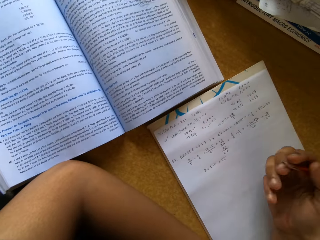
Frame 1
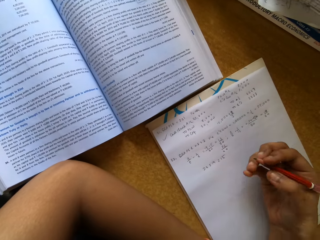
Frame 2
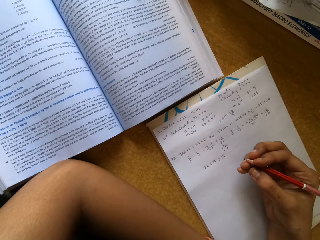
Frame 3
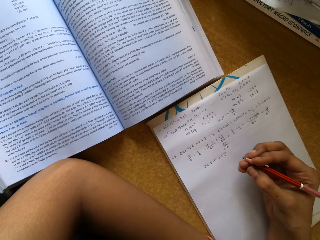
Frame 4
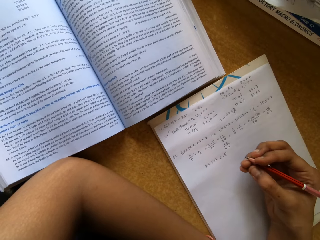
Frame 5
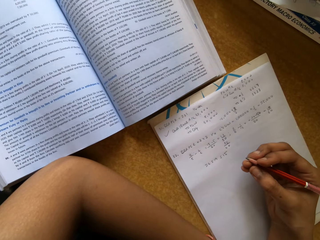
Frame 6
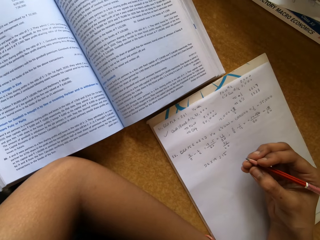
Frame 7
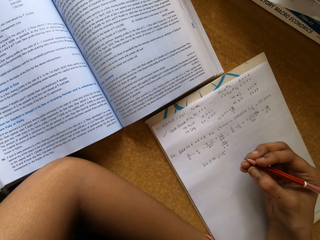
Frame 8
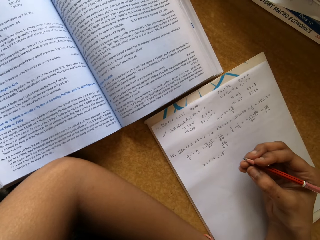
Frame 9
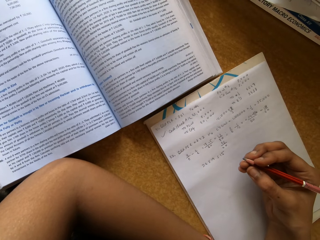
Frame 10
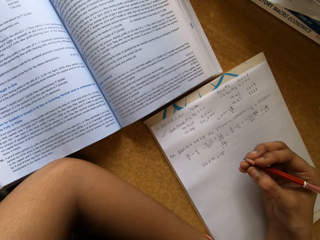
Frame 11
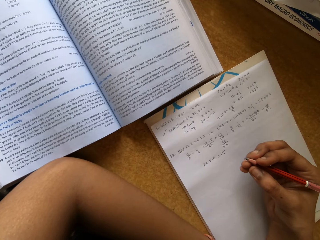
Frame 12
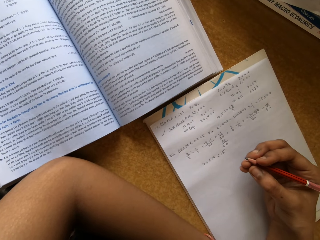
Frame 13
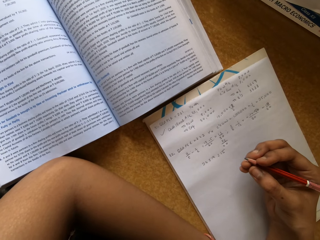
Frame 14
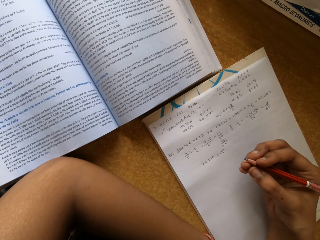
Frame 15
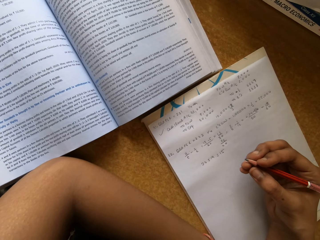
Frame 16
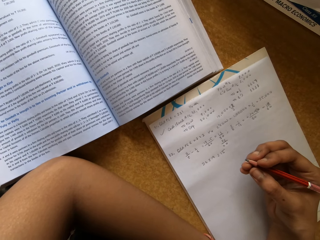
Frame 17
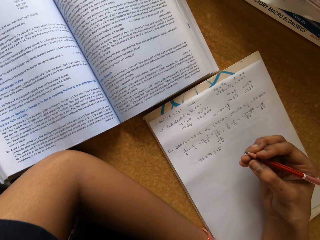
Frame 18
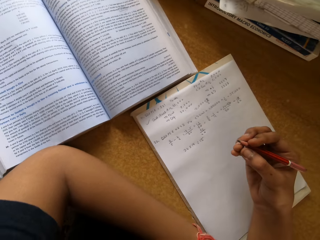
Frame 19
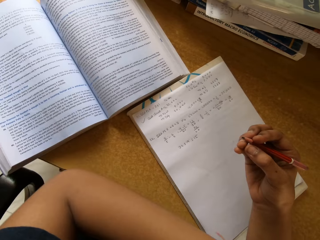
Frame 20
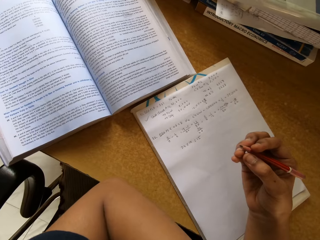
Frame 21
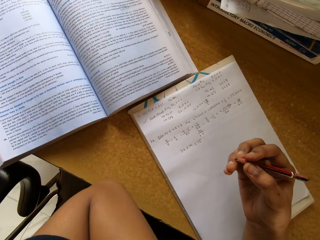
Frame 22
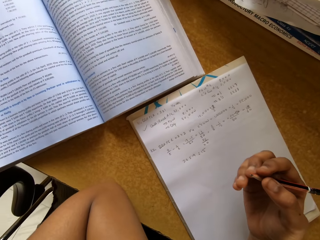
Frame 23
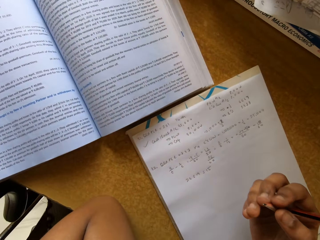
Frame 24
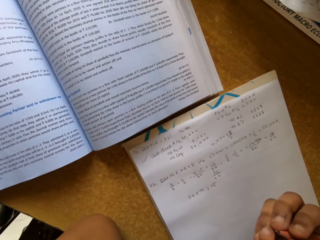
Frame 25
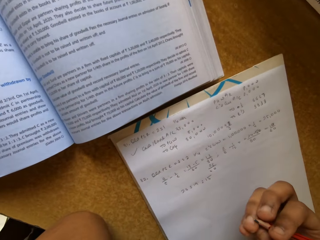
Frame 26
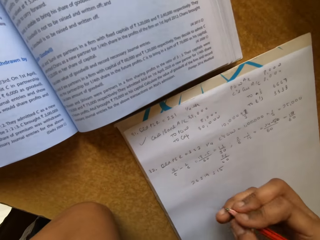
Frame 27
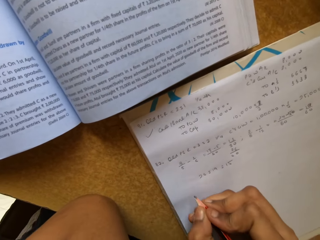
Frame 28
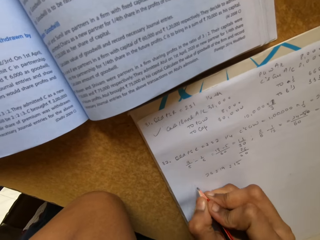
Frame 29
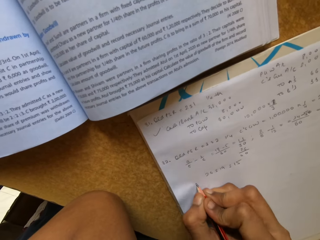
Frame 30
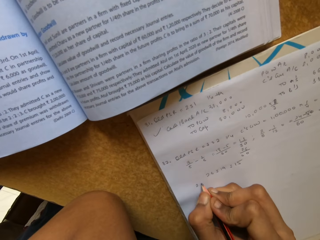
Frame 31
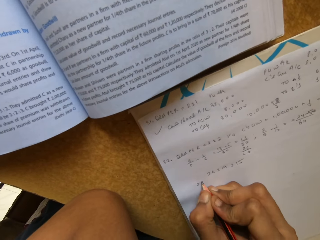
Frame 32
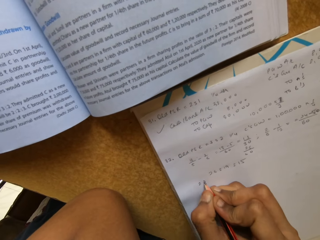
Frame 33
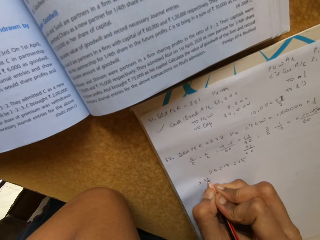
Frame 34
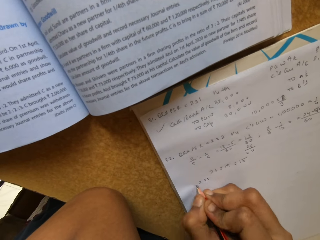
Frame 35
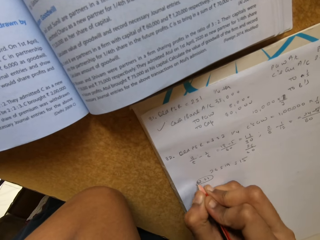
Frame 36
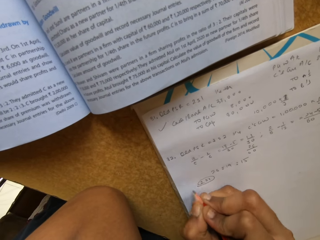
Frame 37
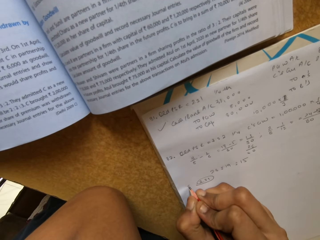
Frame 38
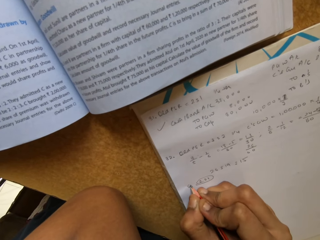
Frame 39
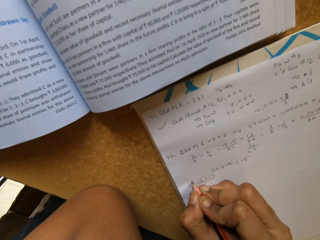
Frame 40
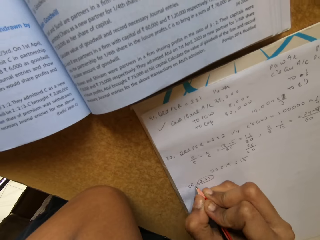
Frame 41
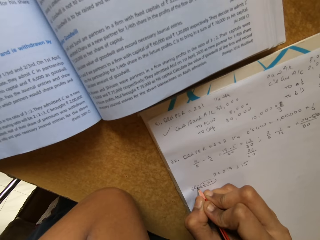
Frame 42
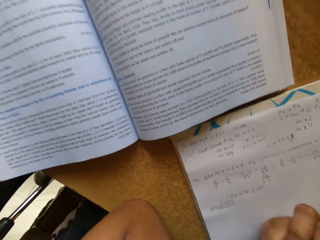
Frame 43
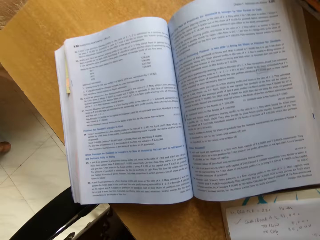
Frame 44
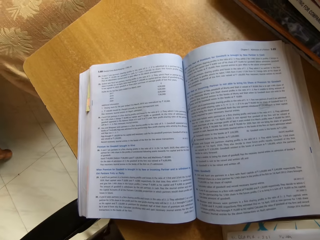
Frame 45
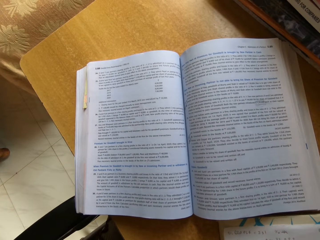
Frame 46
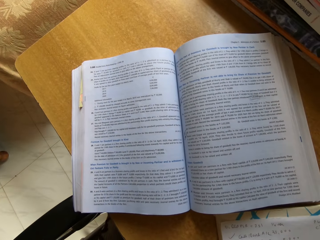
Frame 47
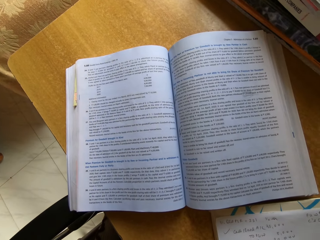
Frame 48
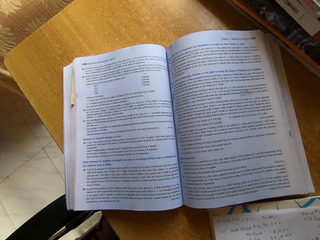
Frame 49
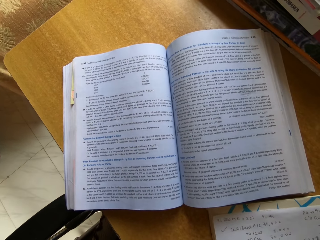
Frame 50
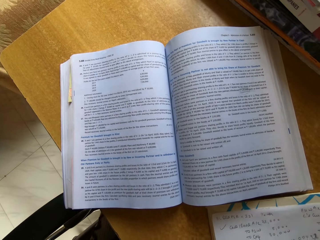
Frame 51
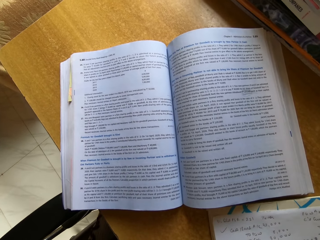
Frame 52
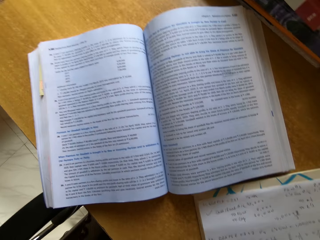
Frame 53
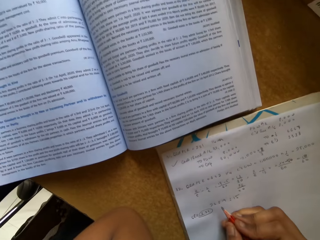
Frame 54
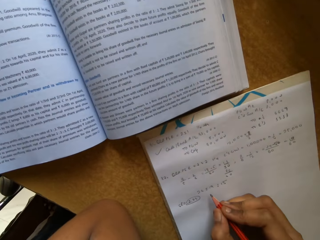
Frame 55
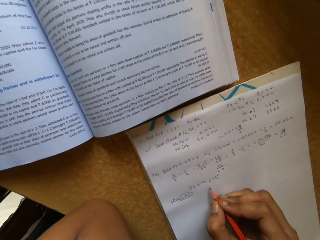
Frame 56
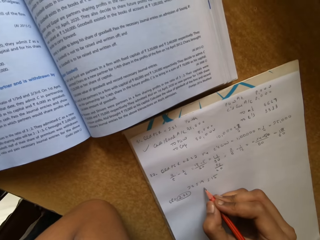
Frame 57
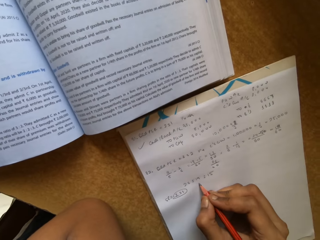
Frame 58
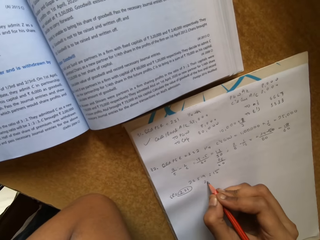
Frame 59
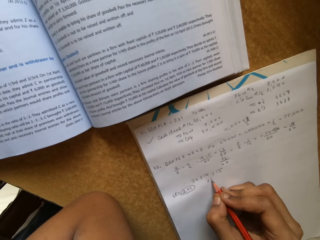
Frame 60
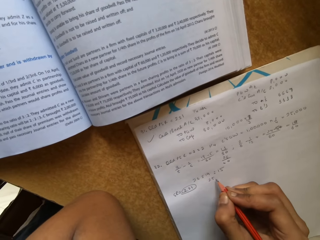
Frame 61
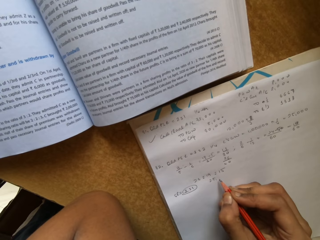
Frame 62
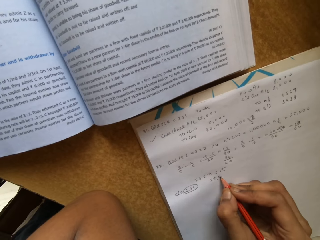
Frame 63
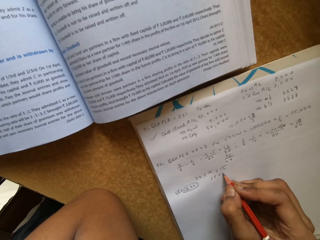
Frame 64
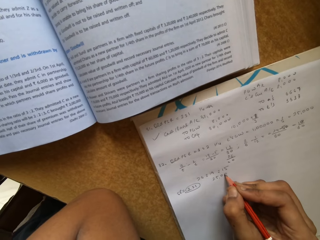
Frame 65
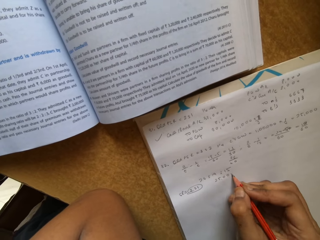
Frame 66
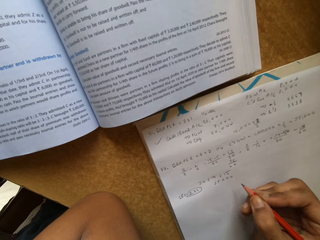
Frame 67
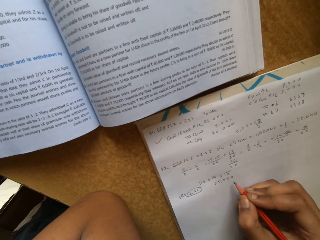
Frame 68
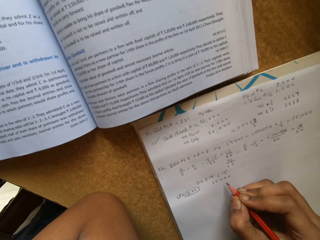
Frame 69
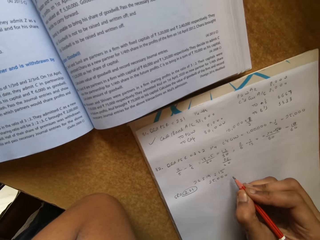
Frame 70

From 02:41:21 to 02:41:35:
The camera wearer writes on a paper with a pencil. They read a text book. They write on the paper with the pencil.

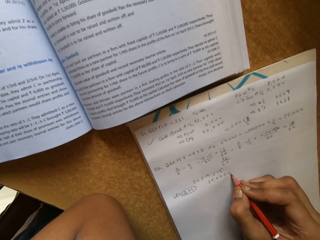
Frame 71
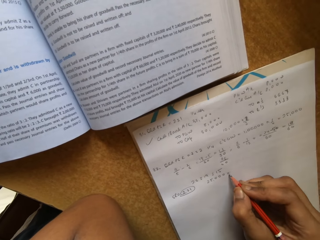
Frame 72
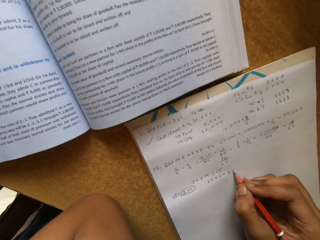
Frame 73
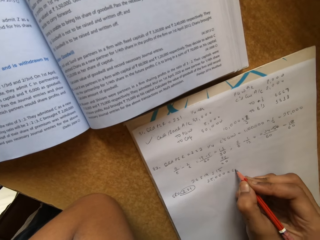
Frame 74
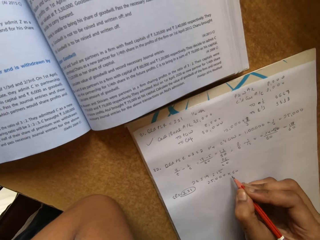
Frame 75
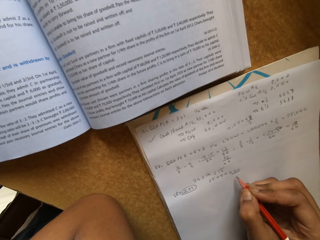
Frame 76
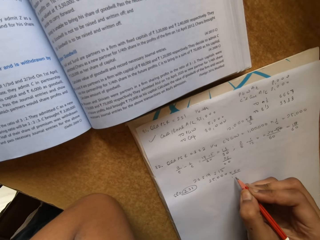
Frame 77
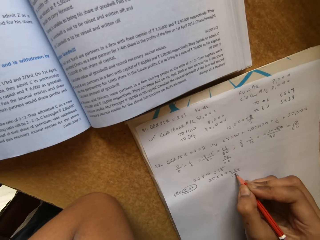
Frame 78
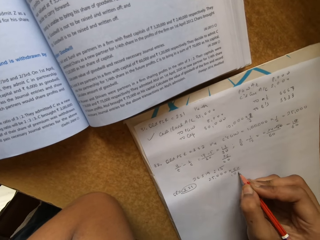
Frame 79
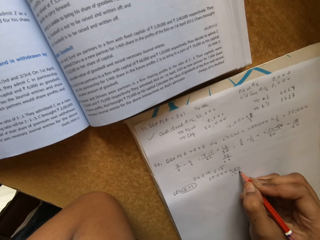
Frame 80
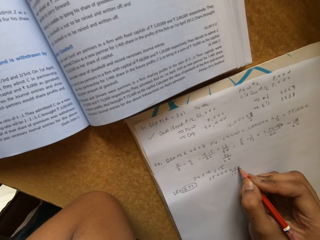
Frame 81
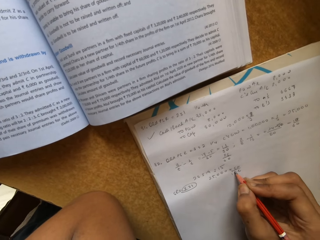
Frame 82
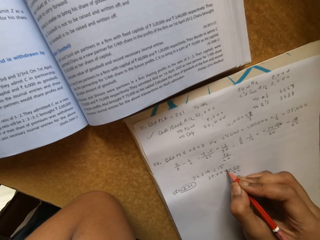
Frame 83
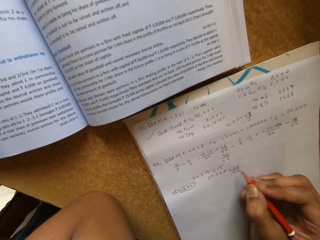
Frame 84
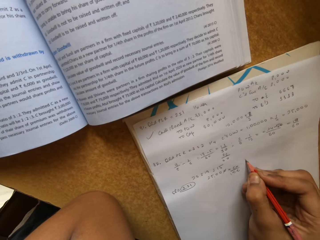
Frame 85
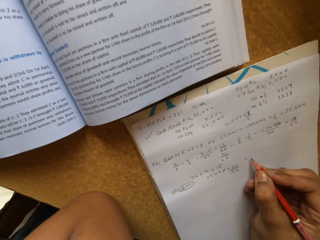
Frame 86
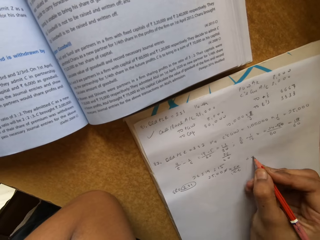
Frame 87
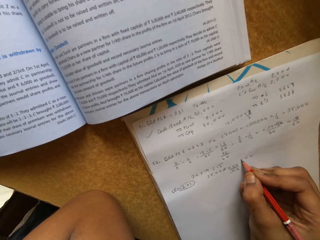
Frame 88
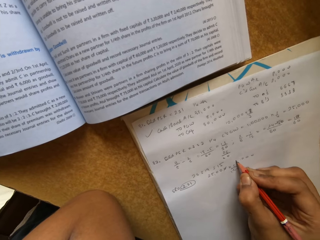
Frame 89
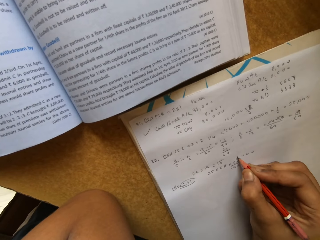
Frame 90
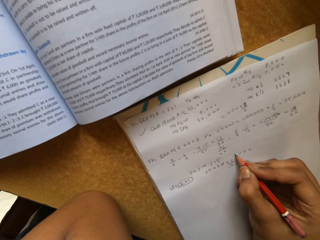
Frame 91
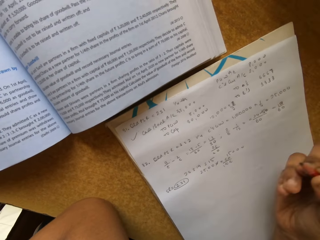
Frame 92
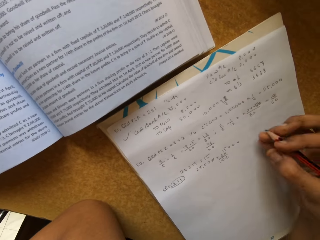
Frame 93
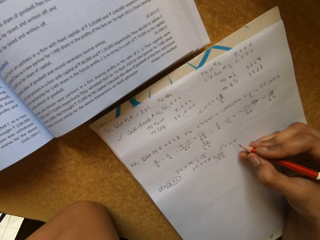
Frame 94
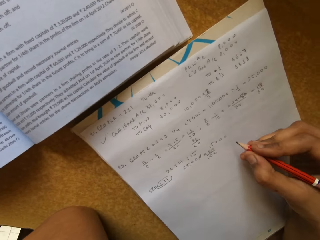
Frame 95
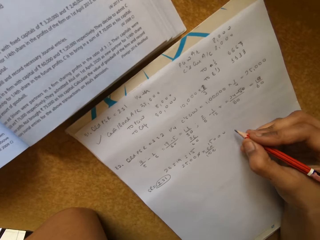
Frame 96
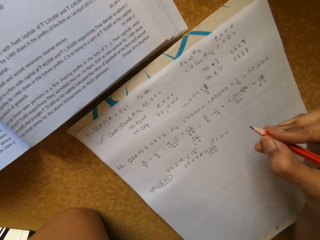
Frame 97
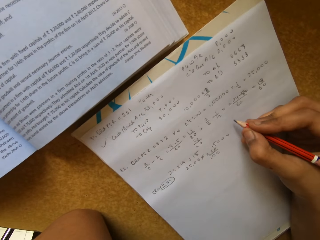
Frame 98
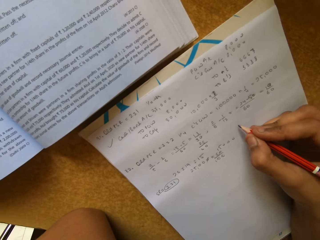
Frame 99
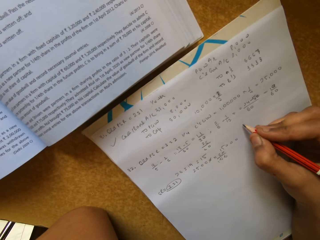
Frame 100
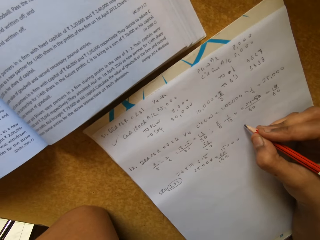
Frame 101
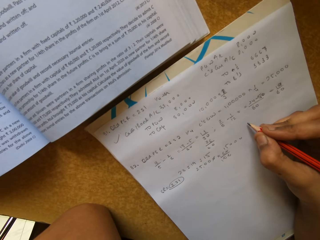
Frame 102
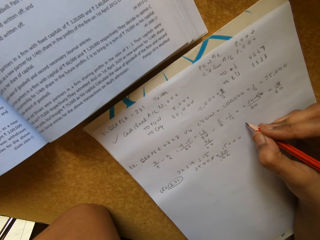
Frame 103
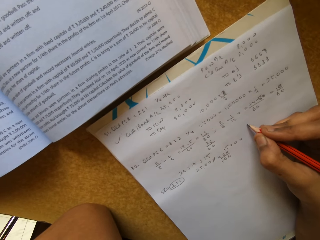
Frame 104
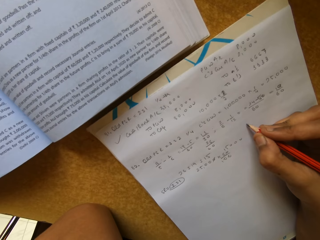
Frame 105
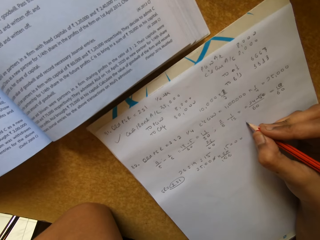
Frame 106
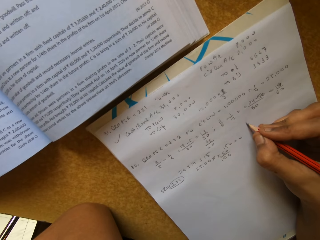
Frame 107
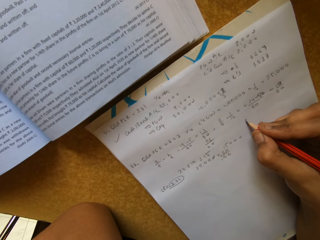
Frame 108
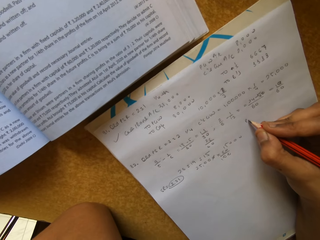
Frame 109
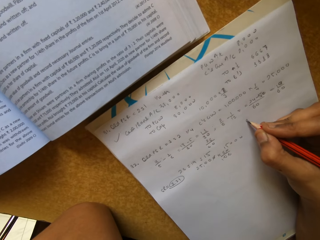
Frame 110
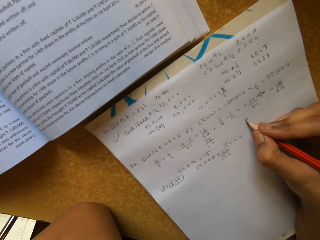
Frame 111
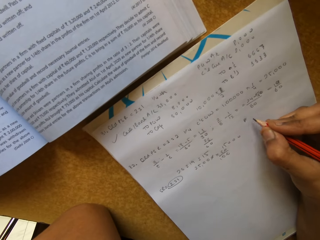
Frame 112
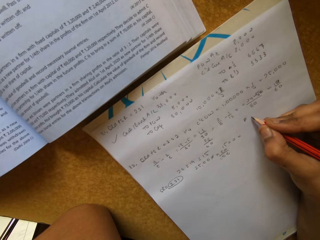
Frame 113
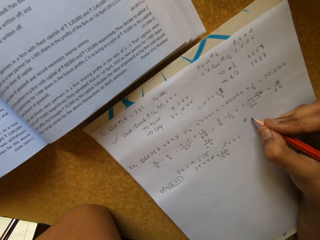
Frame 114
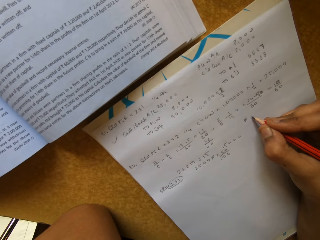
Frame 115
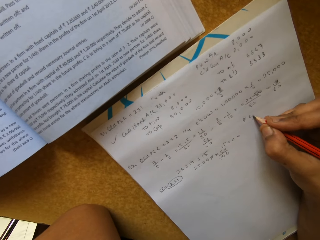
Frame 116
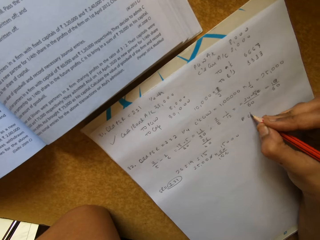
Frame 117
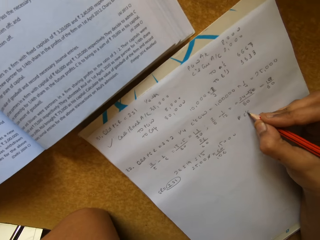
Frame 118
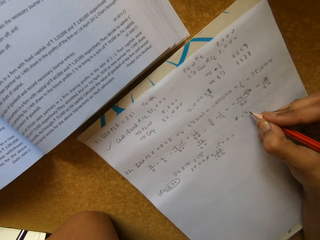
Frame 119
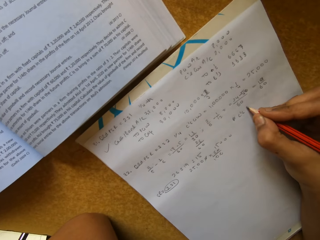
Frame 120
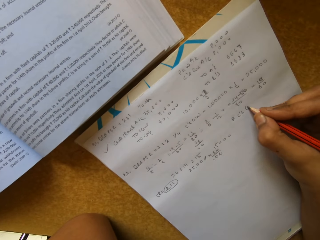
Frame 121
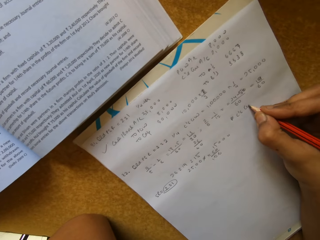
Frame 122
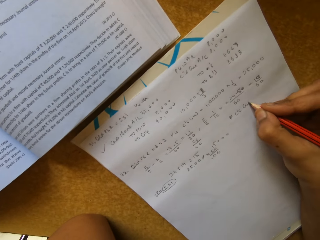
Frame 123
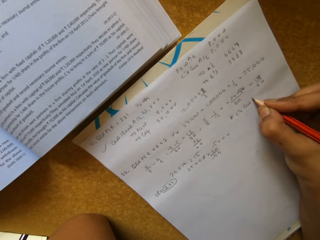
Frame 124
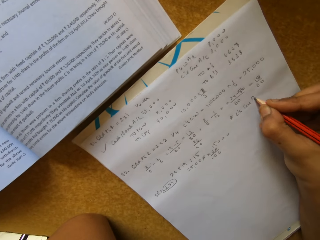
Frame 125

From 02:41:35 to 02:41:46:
The camera wearer writes on a paper with a pencil. They write on the paper with the pencil again.
